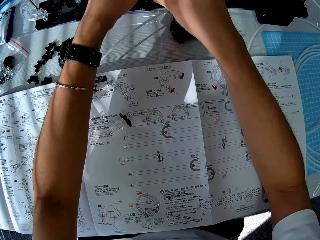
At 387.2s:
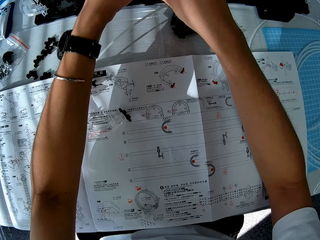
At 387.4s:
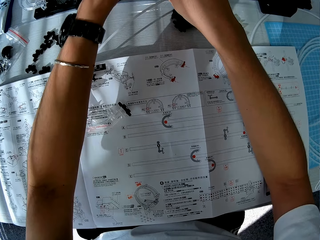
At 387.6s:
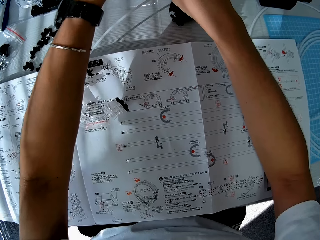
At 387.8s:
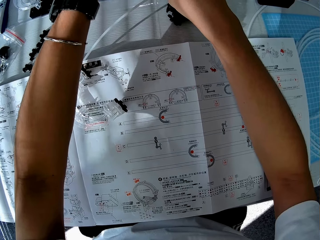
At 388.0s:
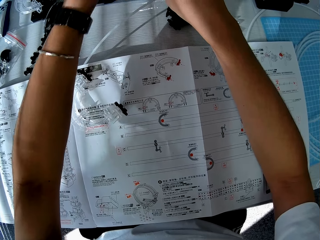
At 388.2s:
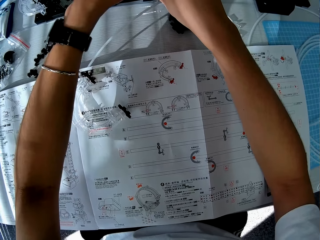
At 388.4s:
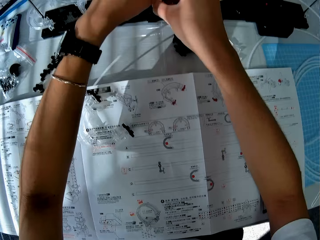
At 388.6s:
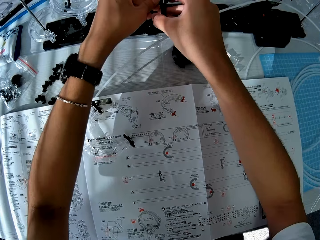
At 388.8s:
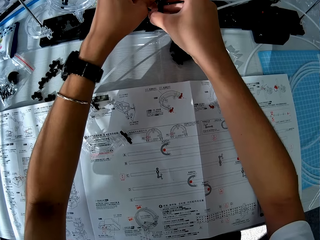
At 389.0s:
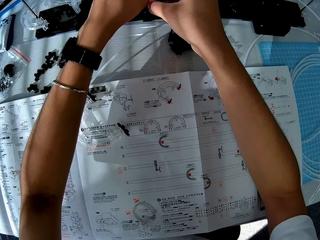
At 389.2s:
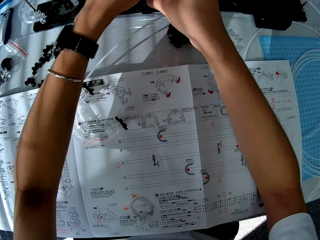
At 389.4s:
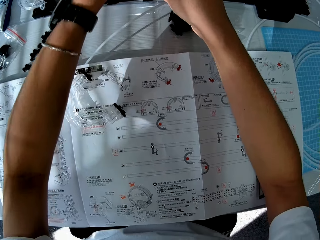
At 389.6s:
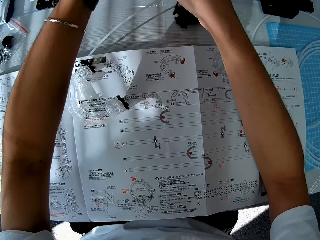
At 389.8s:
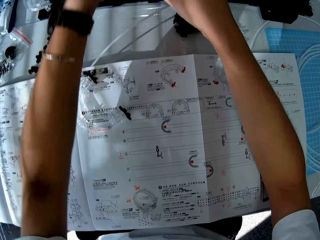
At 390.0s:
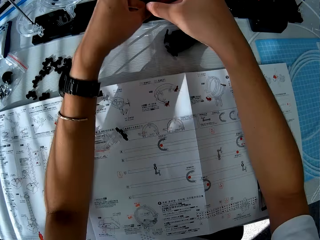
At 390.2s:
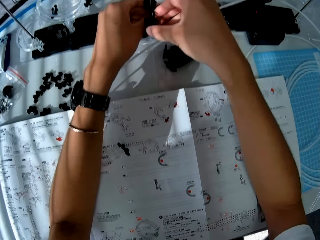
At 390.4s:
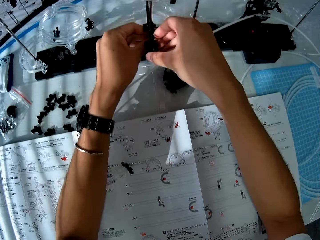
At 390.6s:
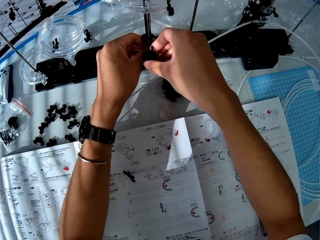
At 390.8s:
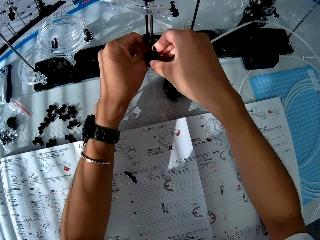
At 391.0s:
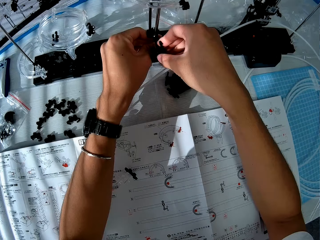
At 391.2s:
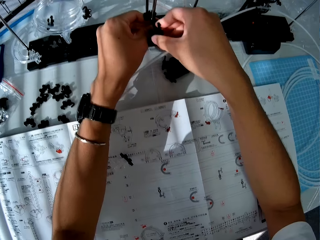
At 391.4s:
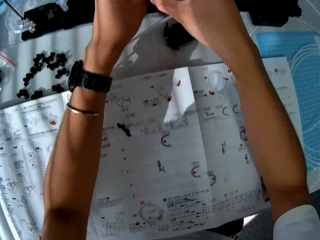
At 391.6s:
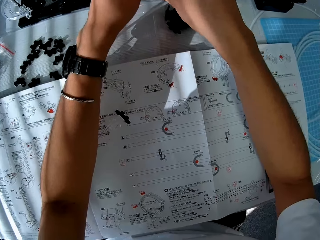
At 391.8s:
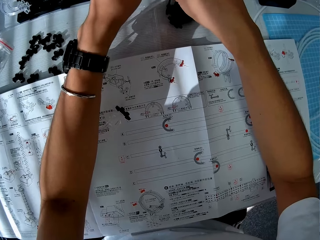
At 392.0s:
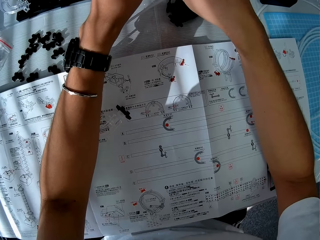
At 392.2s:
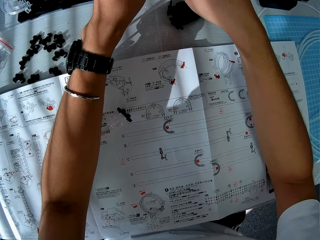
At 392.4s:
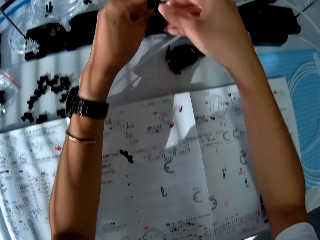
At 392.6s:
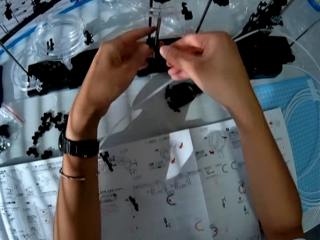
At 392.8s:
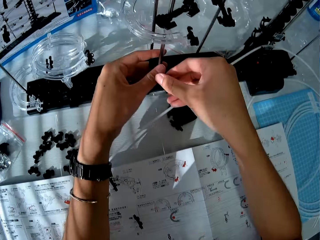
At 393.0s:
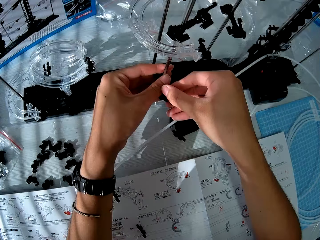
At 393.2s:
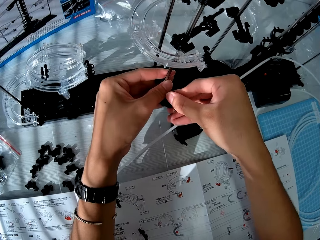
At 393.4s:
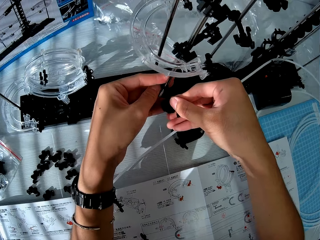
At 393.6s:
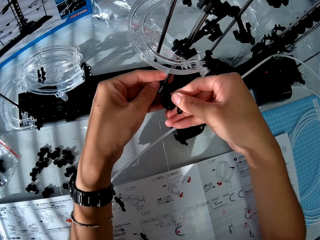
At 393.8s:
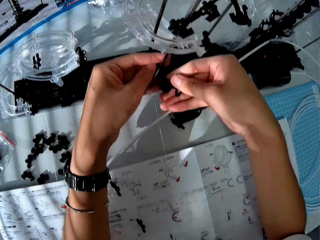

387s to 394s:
The camera wearer adjusts the base holder.

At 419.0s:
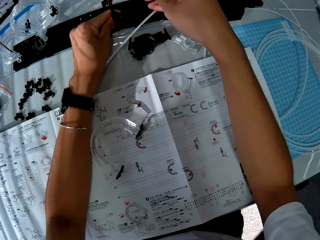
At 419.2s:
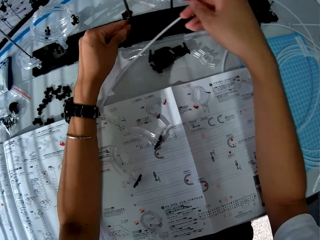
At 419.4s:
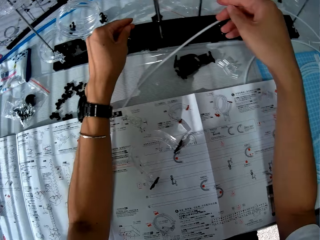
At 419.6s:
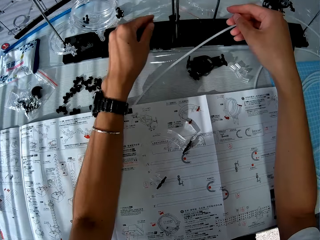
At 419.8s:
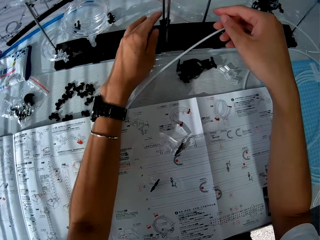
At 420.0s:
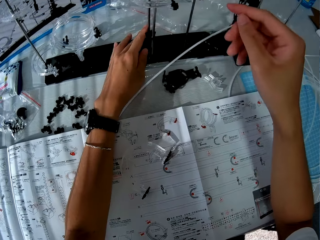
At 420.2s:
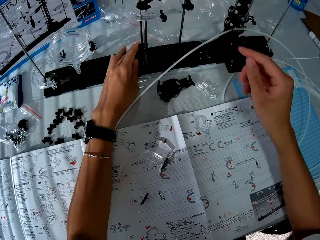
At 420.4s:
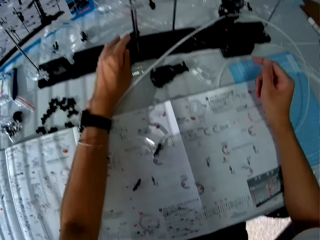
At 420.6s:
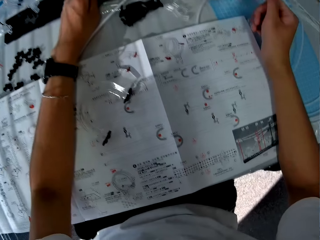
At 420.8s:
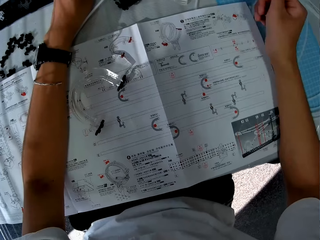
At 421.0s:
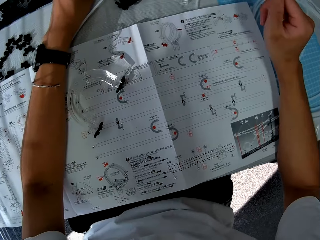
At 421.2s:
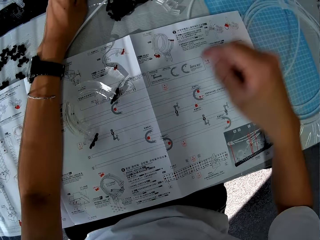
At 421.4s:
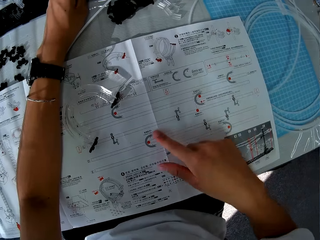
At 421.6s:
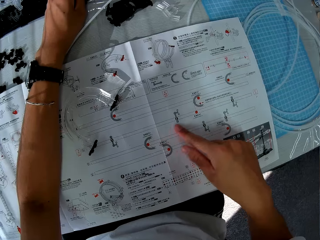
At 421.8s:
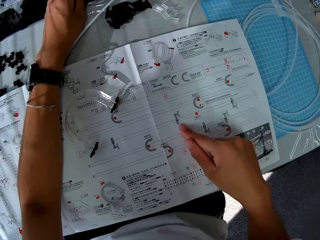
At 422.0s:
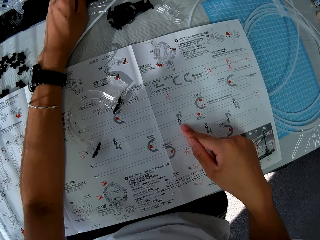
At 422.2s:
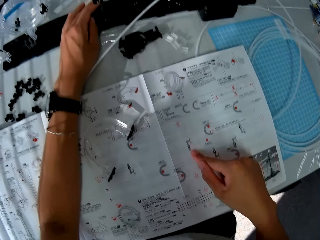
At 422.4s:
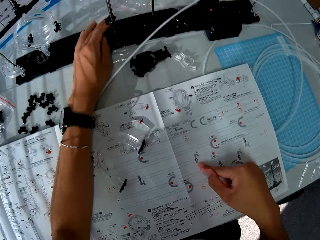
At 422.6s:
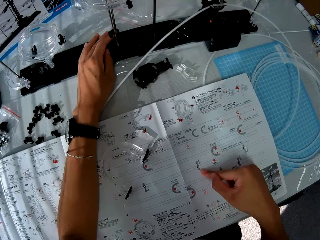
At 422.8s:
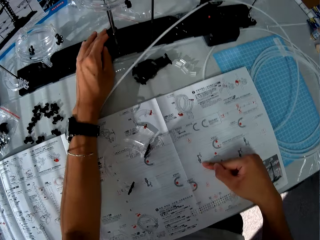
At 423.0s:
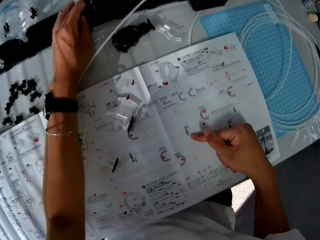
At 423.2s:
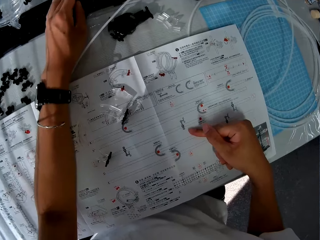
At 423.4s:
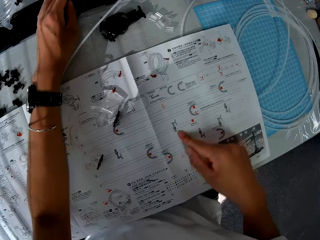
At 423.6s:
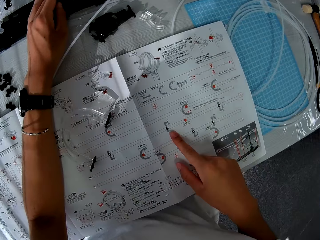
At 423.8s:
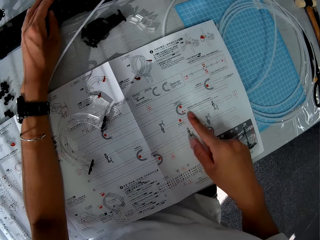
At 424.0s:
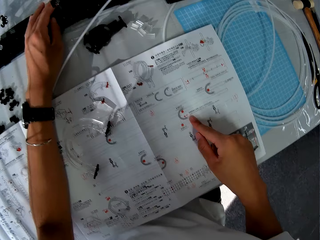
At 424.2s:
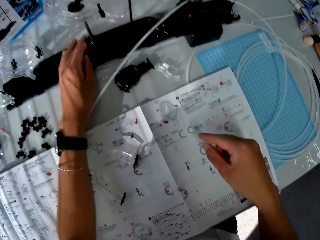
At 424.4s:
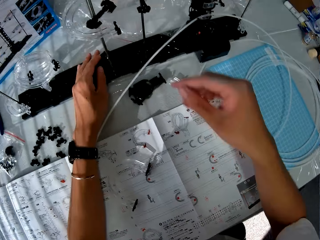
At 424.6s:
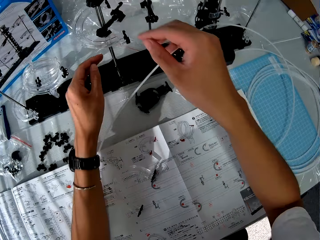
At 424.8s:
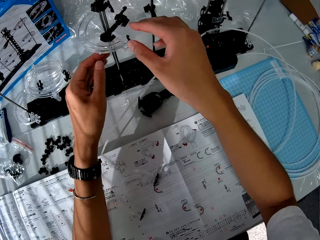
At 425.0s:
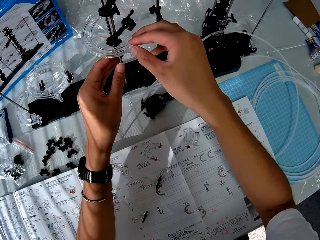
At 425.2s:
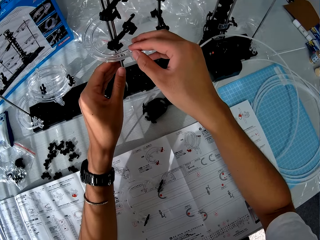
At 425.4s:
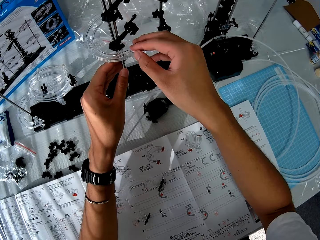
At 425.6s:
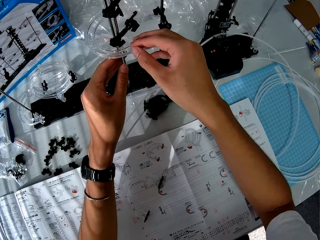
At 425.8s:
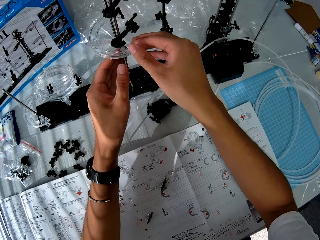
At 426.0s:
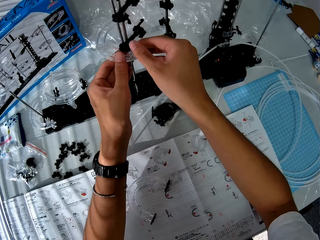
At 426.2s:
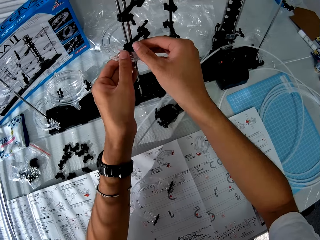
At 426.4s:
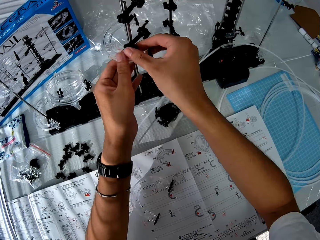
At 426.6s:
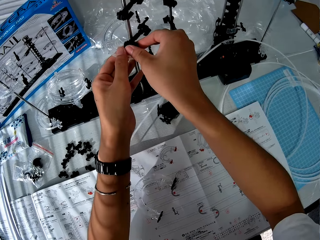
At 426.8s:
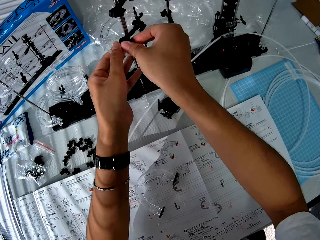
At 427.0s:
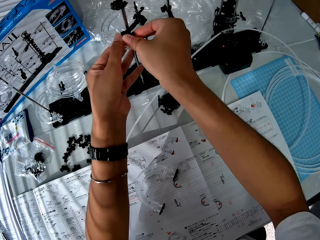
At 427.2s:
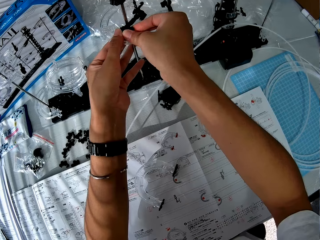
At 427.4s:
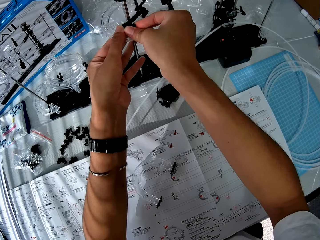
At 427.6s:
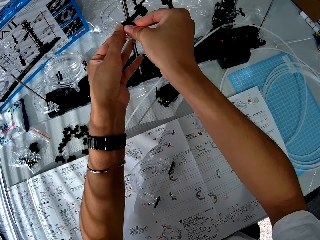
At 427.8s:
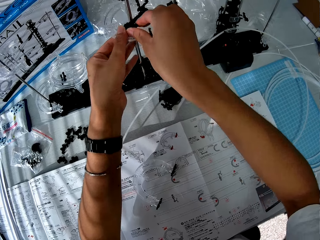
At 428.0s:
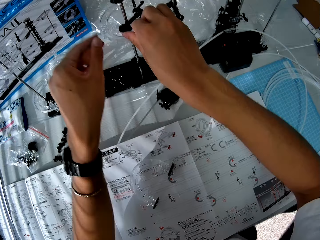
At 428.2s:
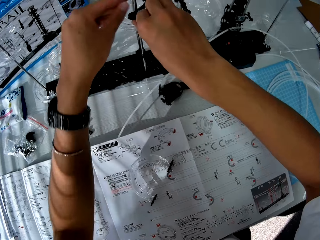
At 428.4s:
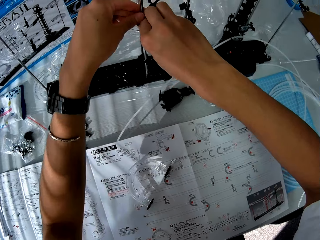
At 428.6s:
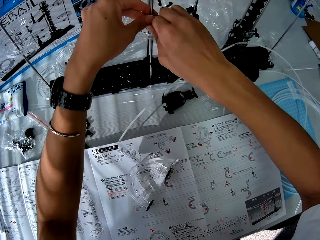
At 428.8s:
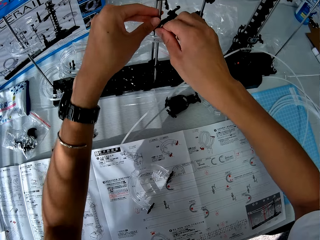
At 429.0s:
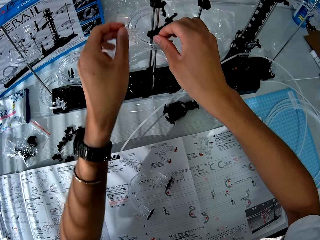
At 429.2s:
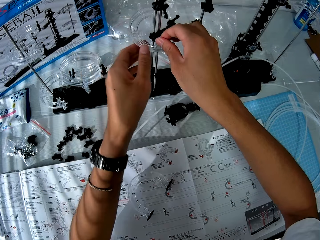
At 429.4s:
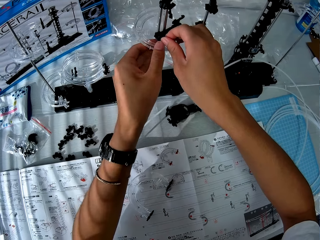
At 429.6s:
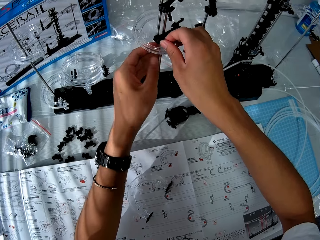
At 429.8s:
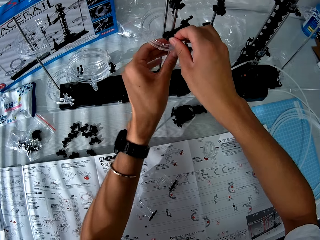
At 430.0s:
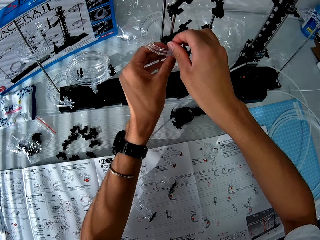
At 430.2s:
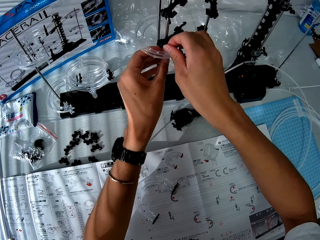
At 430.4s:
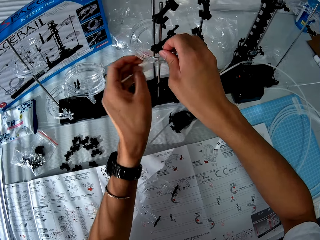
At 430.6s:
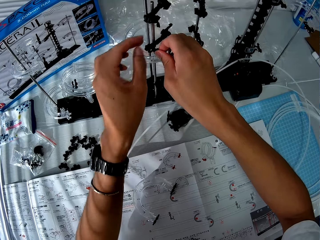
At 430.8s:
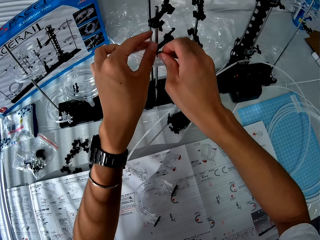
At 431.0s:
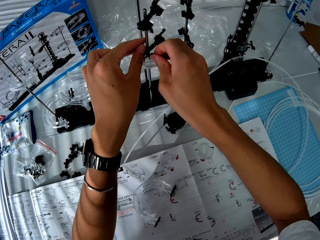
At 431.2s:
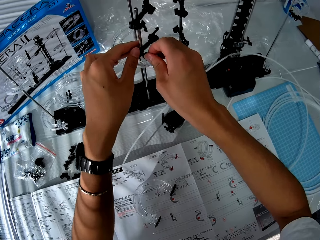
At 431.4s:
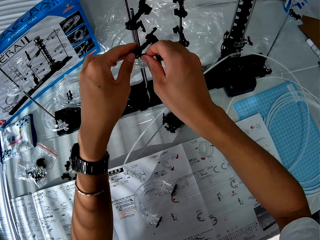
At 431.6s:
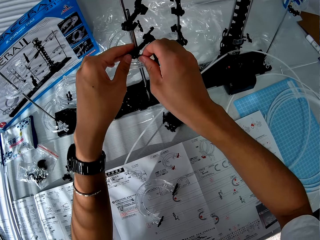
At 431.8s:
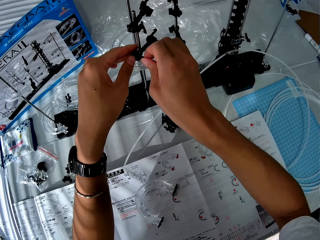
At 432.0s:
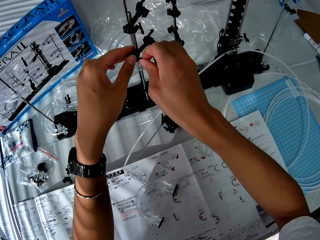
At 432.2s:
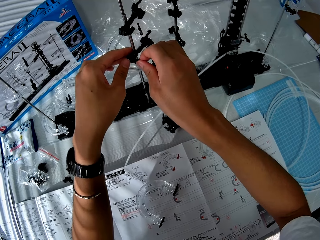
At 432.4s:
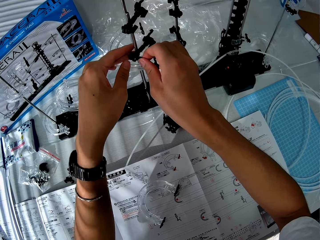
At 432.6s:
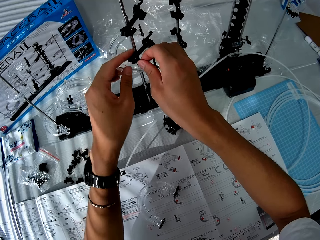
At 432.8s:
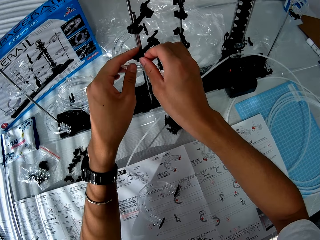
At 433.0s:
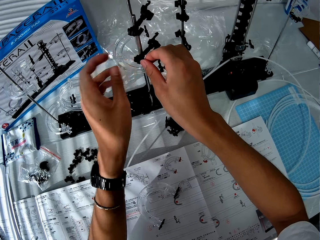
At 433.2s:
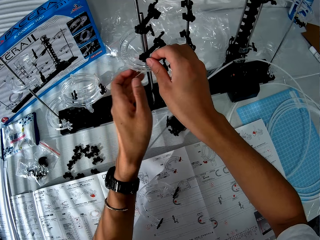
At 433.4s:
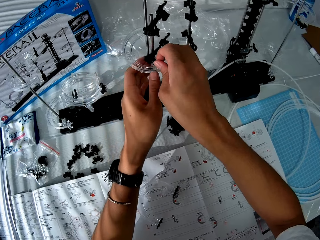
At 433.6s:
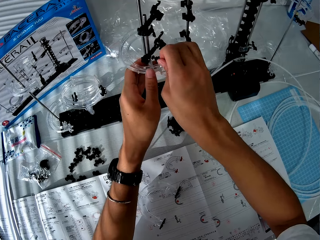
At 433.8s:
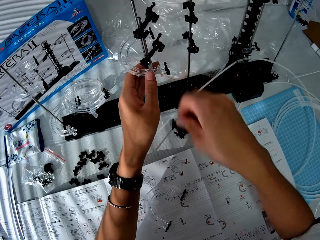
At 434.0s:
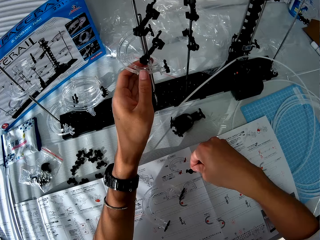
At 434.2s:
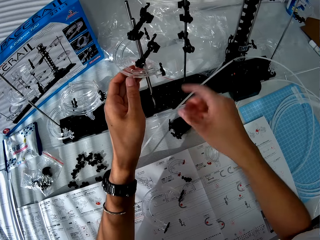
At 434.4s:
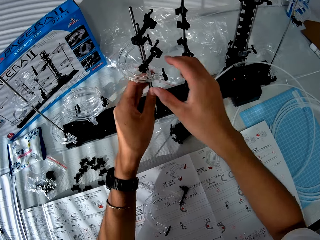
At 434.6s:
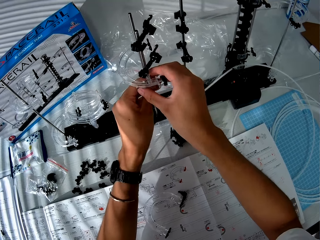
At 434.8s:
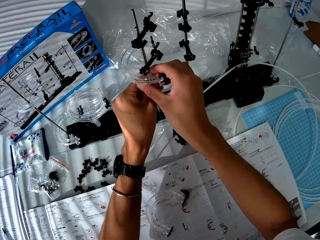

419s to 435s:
The camera wearer points at the space rail paper. They read the space rail paper. They adjust the base holder.
